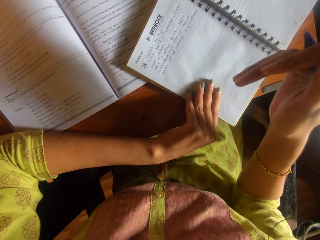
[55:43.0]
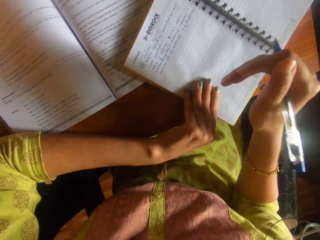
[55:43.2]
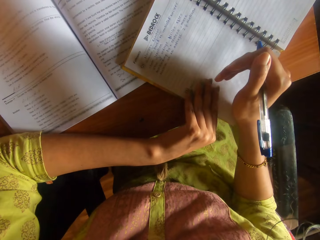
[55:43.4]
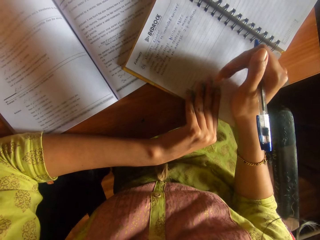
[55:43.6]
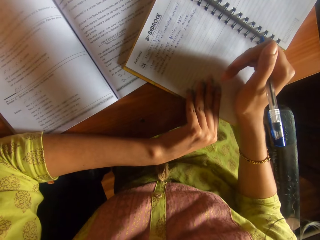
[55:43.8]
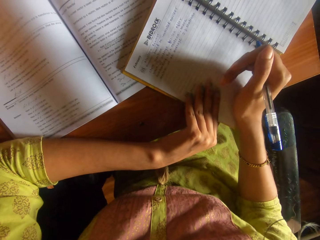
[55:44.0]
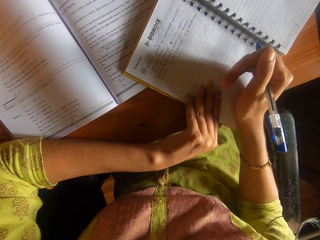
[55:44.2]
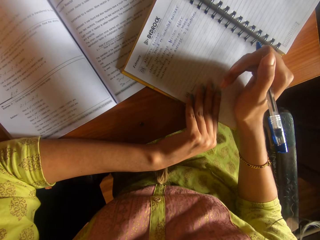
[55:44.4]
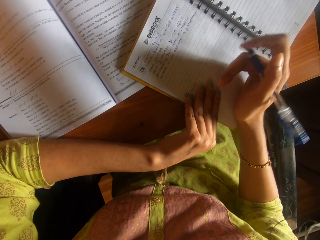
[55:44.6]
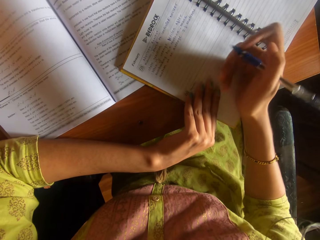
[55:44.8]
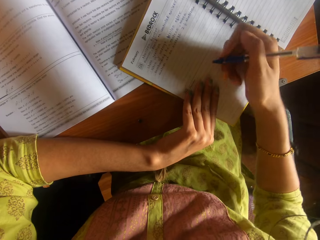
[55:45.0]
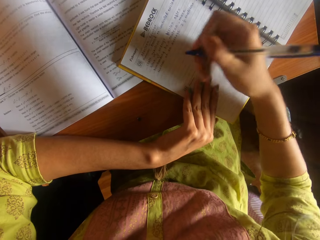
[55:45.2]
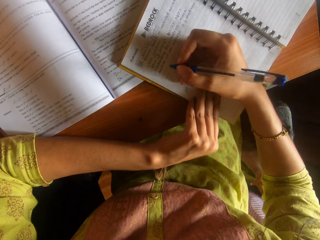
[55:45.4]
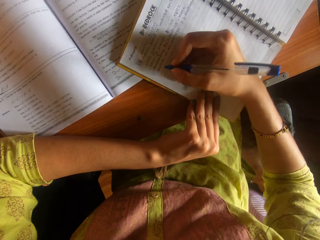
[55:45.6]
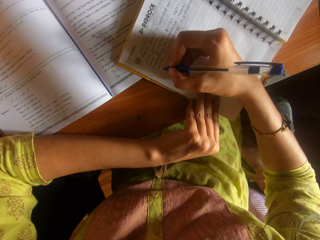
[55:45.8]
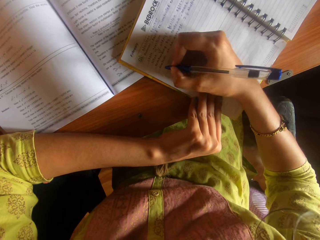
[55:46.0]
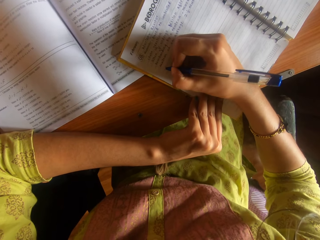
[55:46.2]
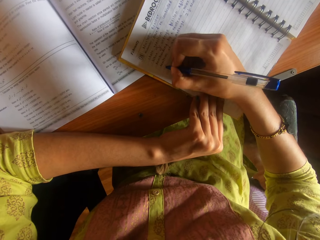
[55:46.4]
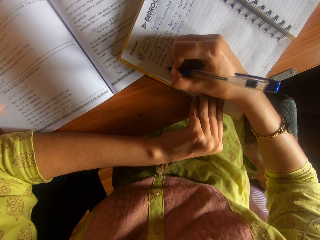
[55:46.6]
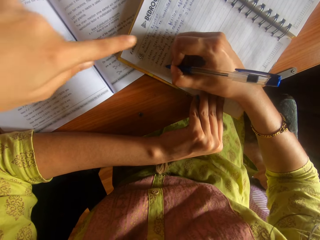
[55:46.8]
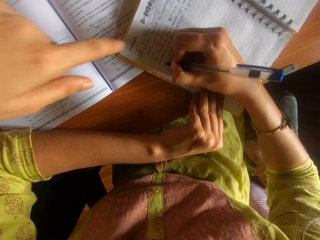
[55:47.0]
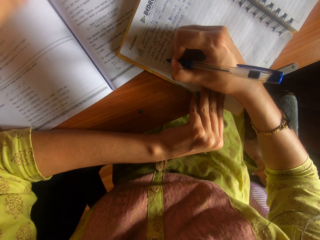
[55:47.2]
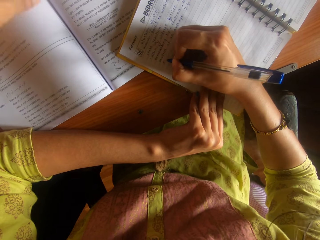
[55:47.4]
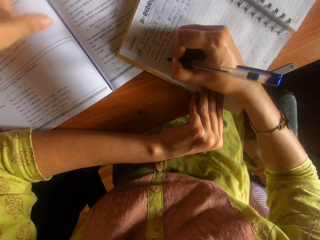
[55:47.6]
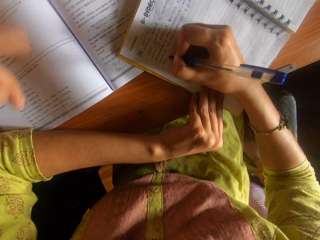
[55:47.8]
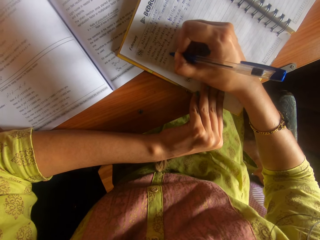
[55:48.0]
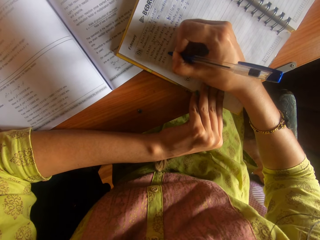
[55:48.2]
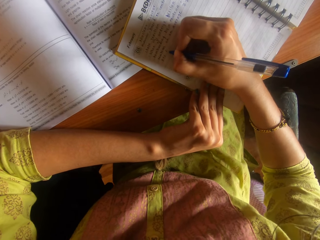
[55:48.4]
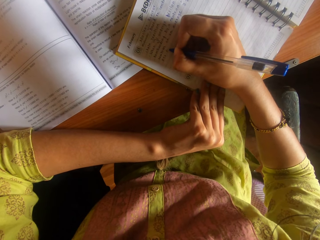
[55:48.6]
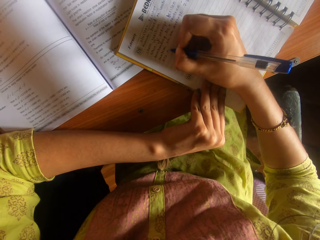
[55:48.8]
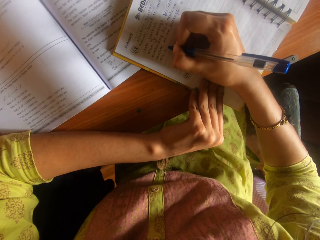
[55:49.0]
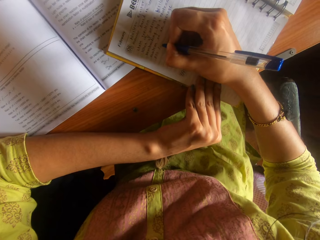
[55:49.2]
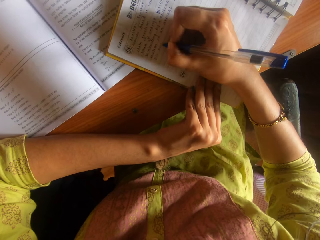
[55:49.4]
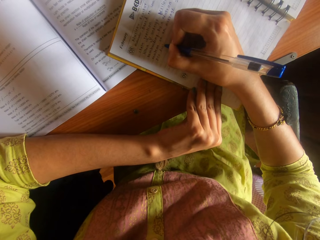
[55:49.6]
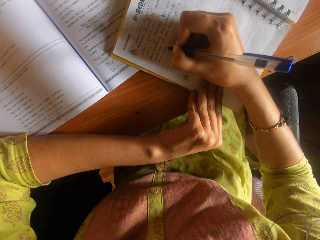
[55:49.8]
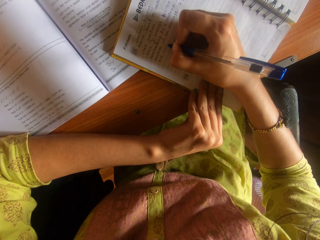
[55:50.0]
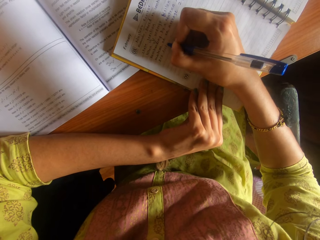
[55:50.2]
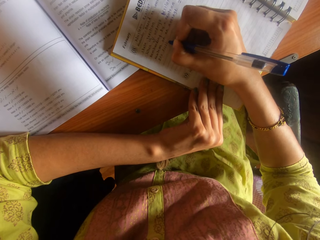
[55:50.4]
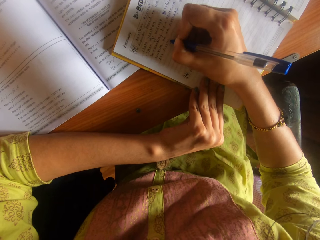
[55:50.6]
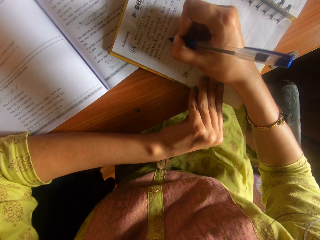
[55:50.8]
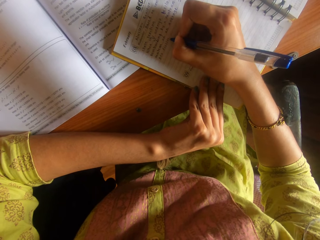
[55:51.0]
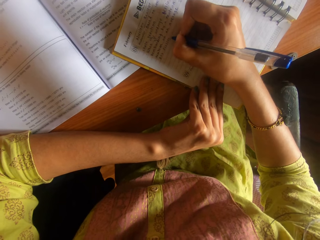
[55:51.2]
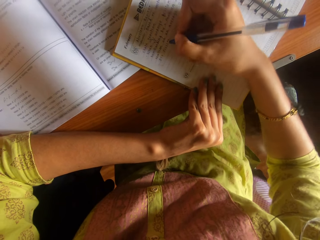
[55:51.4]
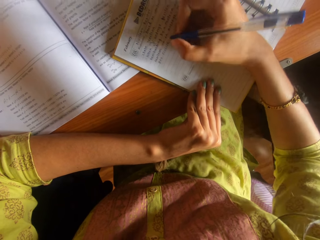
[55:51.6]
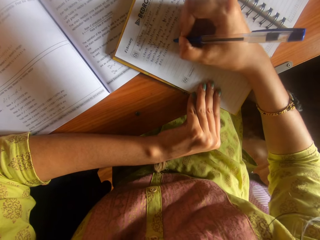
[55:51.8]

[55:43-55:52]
The camera wearer reads. She writes on the notebook with the pen in her right hand.

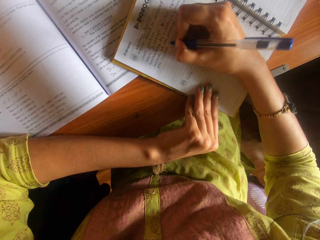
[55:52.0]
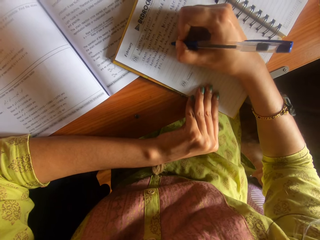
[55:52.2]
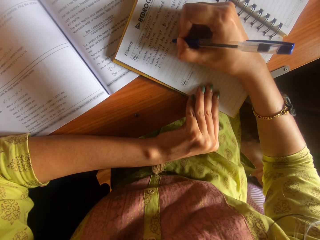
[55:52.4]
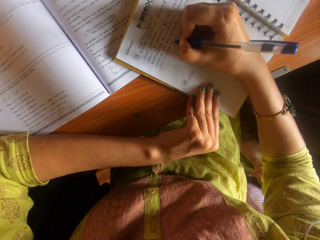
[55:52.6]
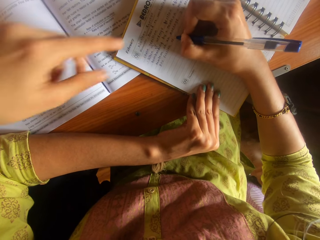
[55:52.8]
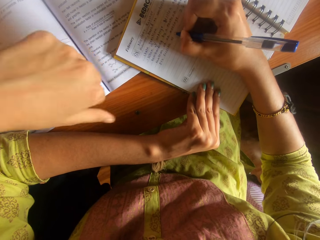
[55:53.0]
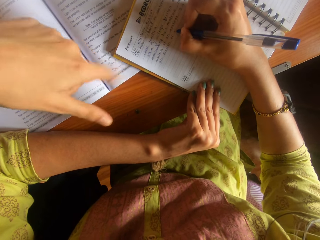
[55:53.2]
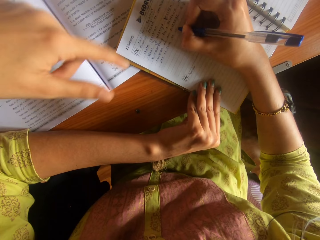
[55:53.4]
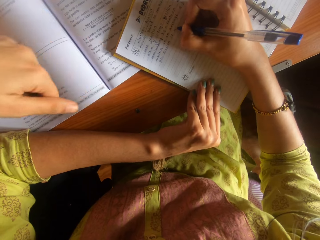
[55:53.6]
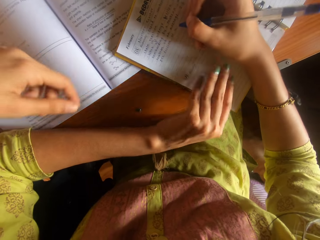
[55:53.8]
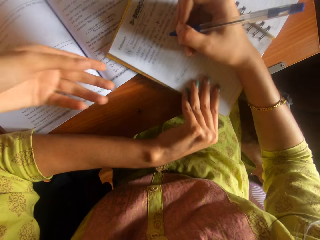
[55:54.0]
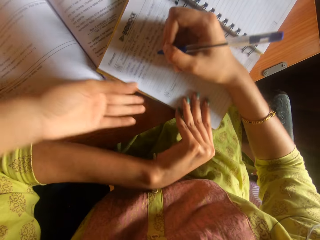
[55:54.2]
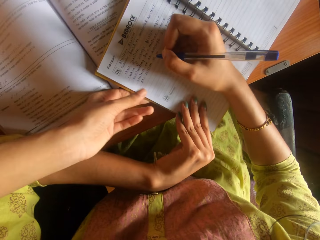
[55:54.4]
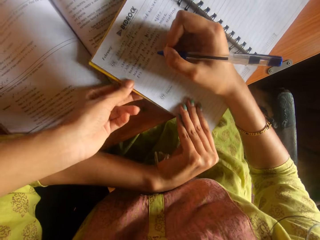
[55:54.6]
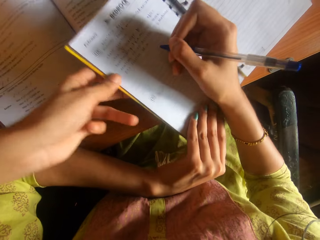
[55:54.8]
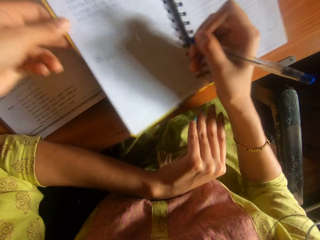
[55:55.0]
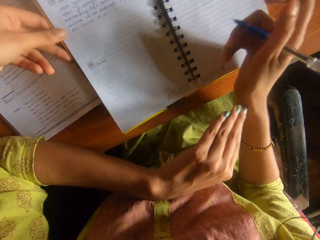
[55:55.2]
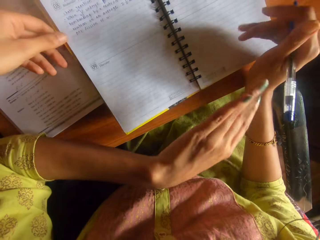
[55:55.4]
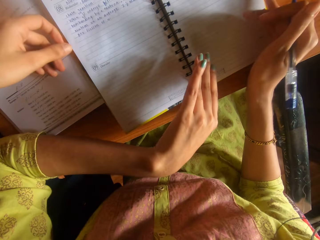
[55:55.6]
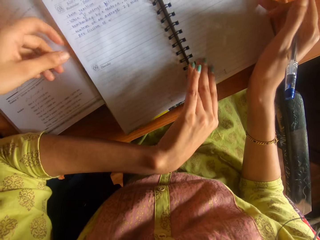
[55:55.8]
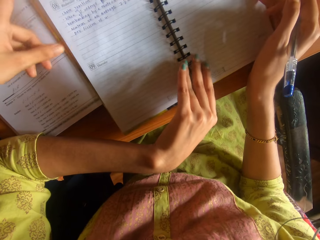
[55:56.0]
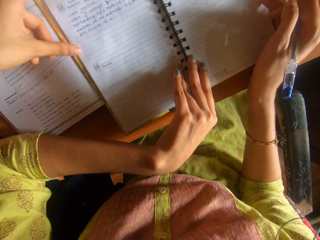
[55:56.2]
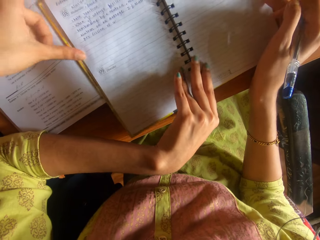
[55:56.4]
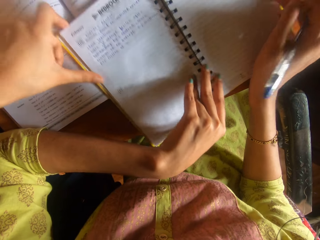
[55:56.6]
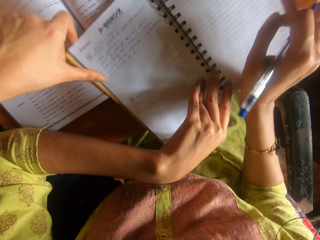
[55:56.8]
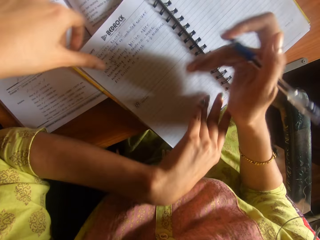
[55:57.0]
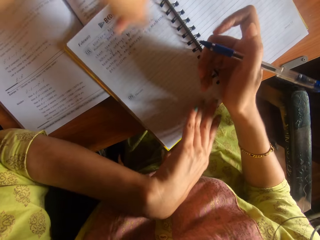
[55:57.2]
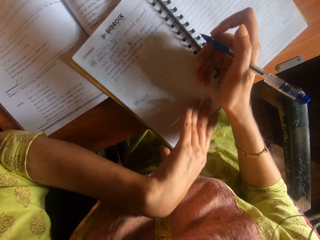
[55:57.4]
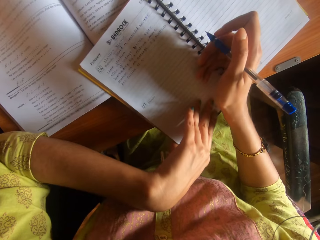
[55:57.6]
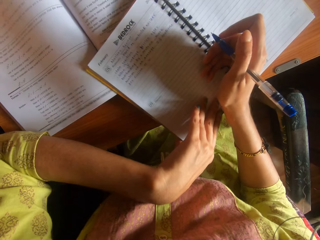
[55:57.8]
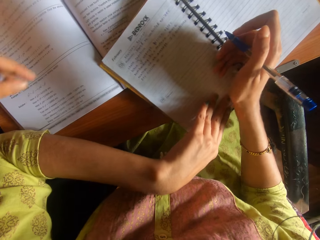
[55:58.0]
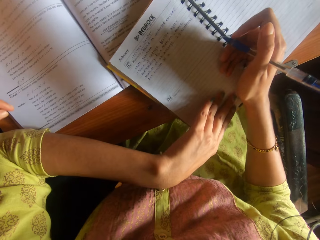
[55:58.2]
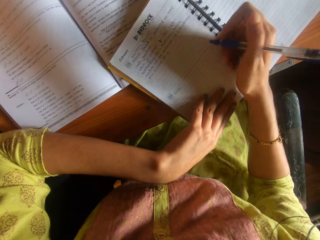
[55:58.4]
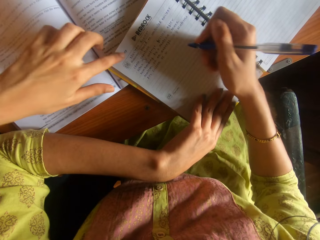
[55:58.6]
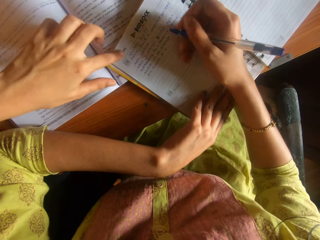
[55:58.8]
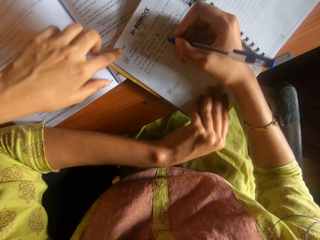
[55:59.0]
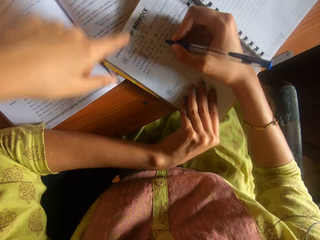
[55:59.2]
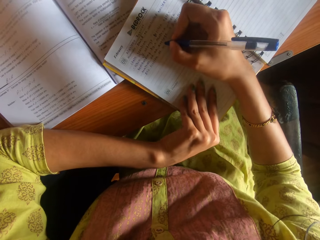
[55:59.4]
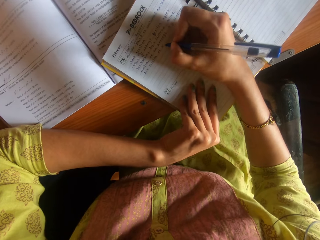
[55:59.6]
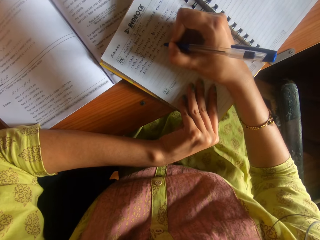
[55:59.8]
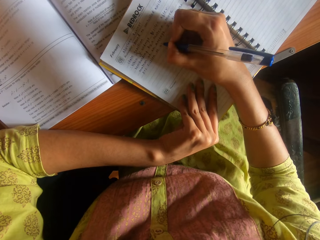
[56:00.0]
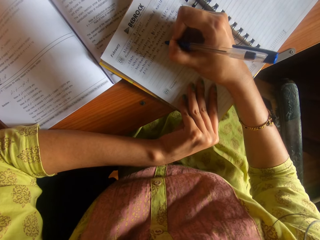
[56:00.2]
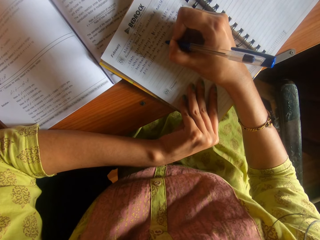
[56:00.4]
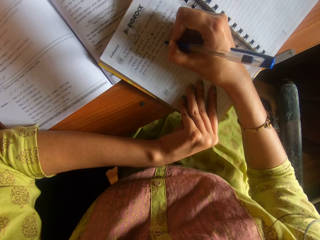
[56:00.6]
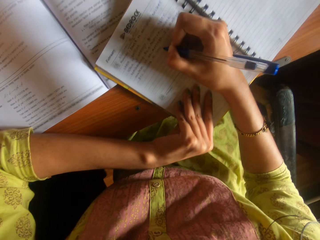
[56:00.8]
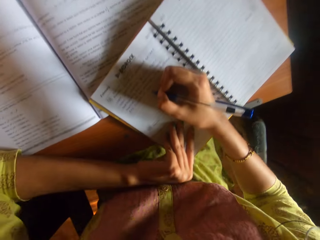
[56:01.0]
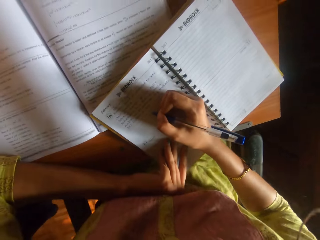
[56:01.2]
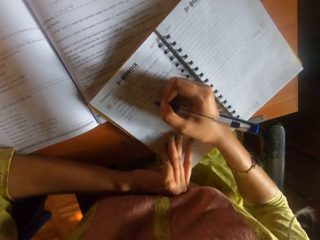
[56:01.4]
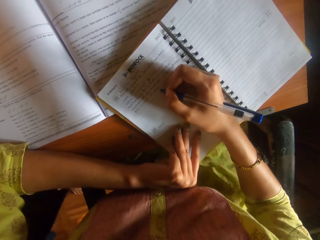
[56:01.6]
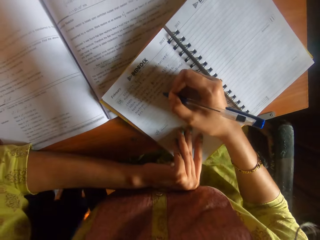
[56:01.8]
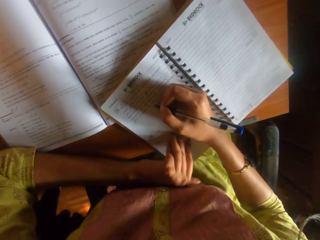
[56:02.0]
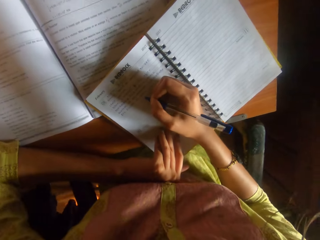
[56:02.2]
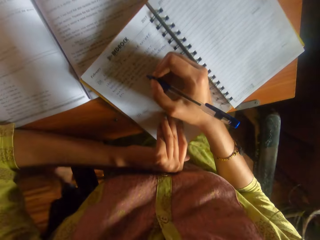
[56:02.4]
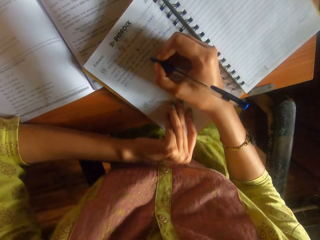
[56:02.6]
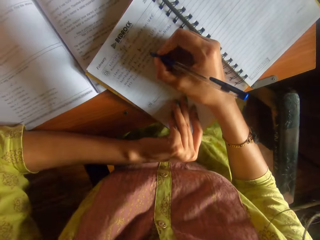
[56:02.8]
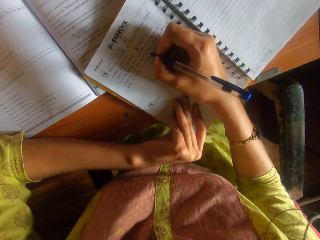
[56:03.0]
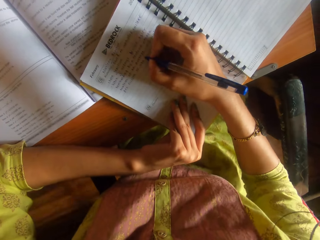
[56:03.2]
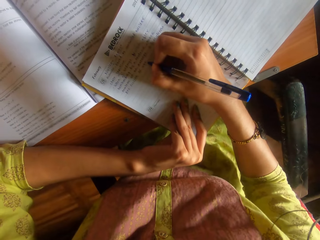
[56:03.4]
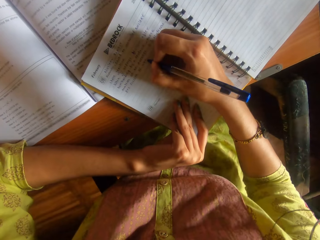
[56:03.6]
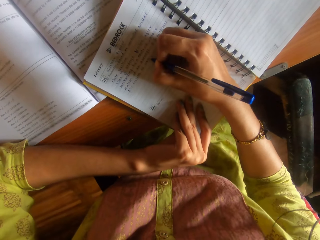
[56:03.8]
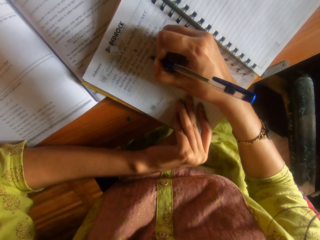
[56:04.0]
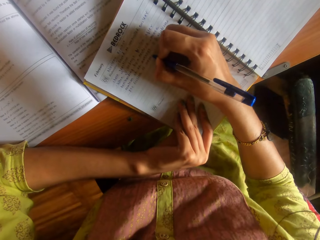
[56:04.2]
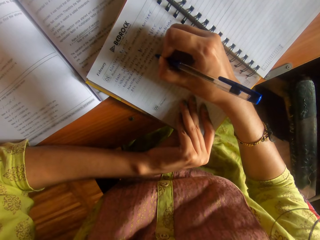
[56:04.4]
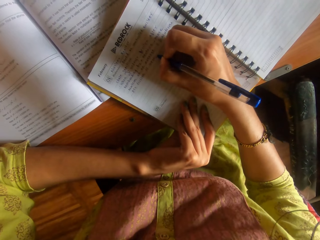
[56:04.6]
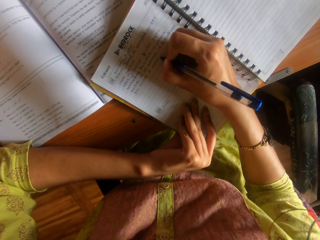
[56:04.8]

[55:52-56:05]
The camera wearer moves the notebook on the table with both hands. A woman moves the notebook on the table with her left hand and pulls the notebook. The camera wearer talks to the woman. She moves the notebook on the table with her left hand. The woman touches the notebook with her left hand. The camera wearer writes on the notebook with the pen in her right hand.
